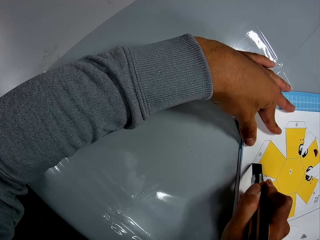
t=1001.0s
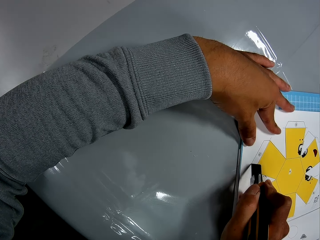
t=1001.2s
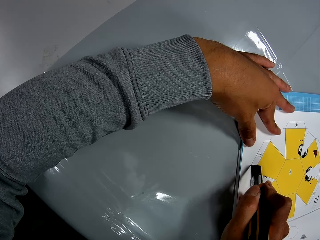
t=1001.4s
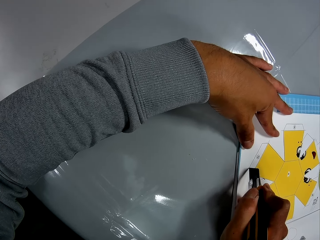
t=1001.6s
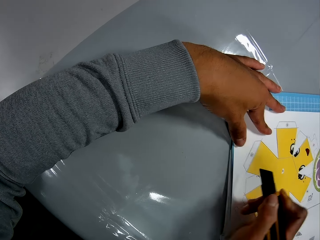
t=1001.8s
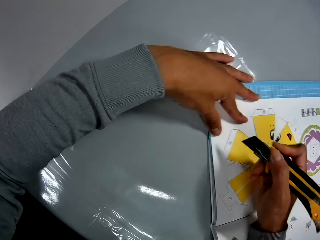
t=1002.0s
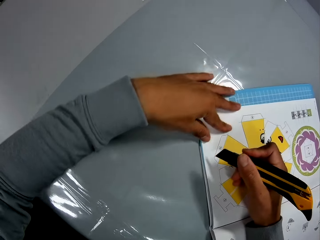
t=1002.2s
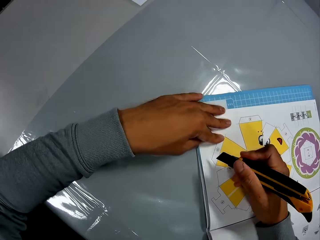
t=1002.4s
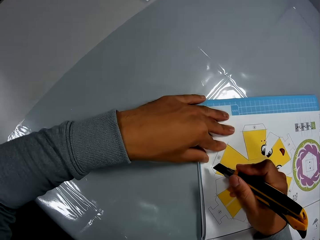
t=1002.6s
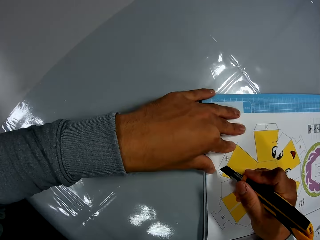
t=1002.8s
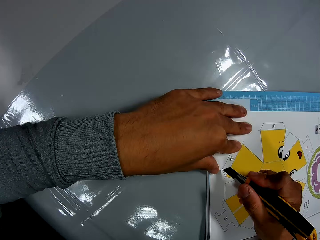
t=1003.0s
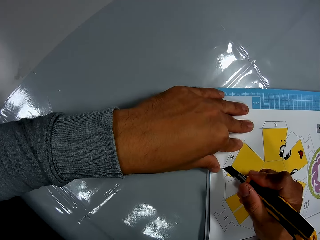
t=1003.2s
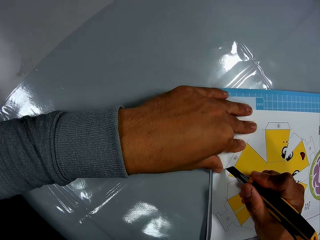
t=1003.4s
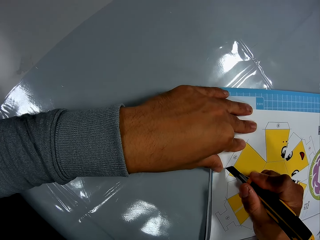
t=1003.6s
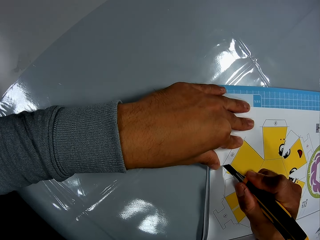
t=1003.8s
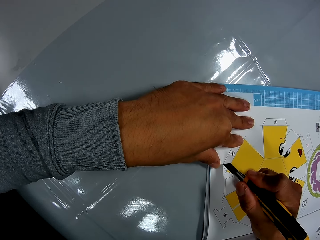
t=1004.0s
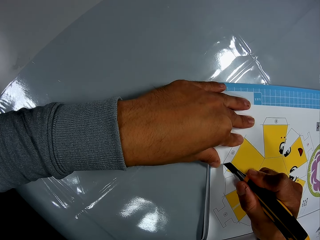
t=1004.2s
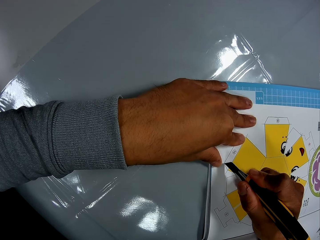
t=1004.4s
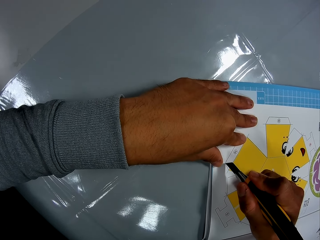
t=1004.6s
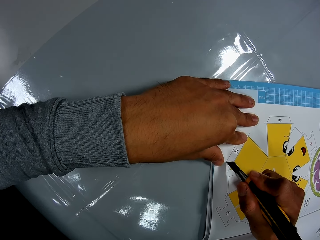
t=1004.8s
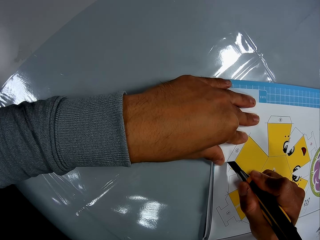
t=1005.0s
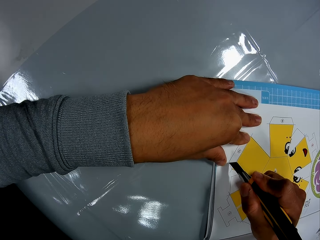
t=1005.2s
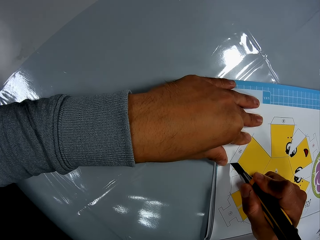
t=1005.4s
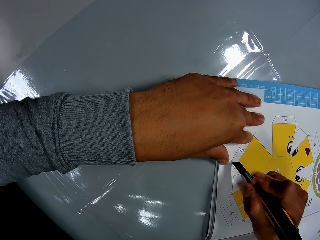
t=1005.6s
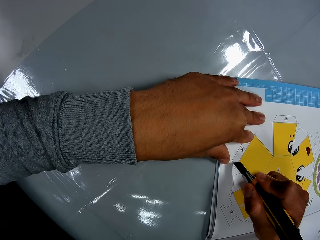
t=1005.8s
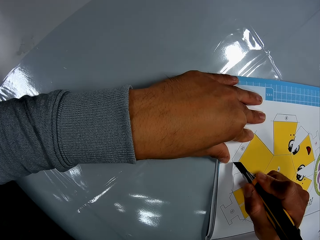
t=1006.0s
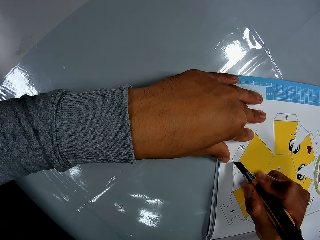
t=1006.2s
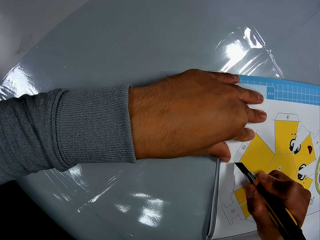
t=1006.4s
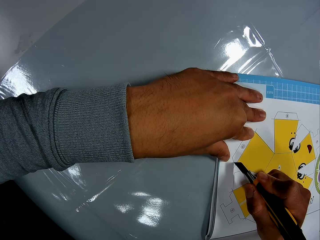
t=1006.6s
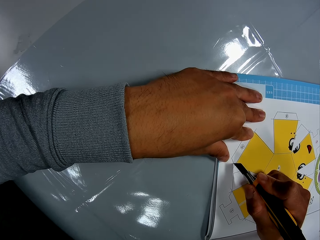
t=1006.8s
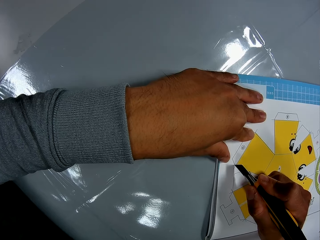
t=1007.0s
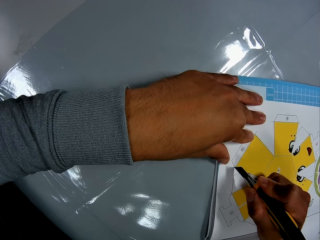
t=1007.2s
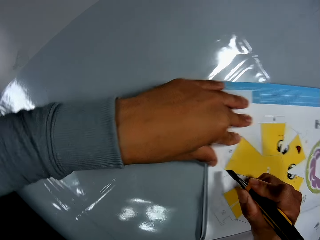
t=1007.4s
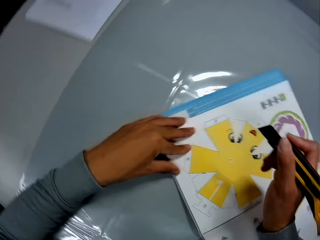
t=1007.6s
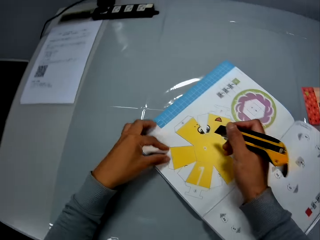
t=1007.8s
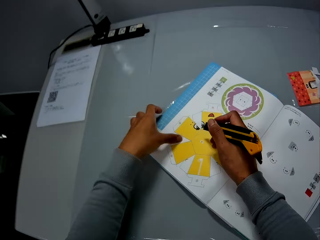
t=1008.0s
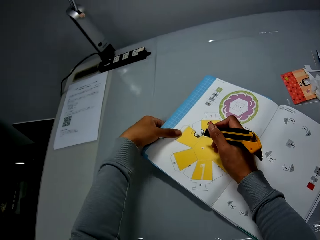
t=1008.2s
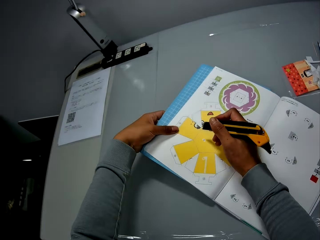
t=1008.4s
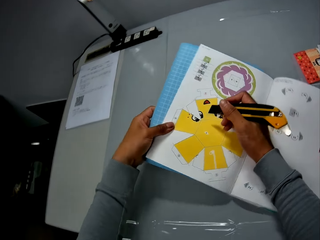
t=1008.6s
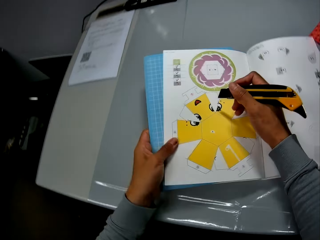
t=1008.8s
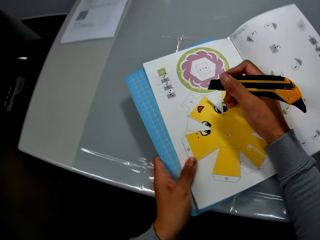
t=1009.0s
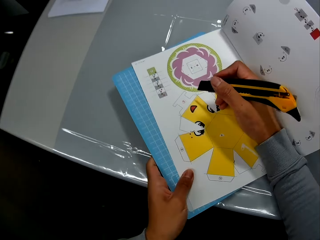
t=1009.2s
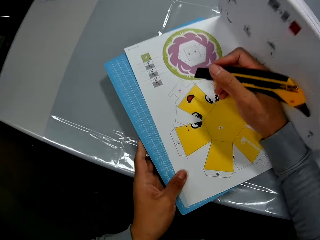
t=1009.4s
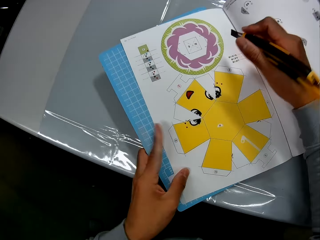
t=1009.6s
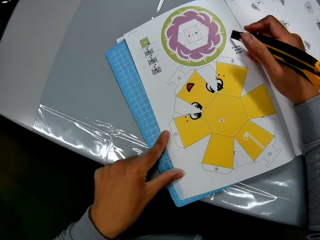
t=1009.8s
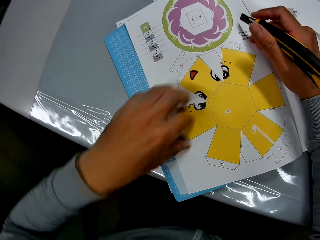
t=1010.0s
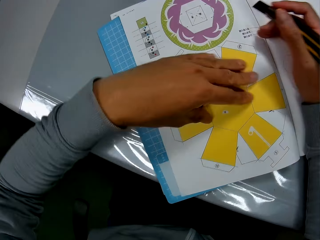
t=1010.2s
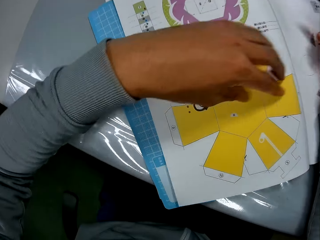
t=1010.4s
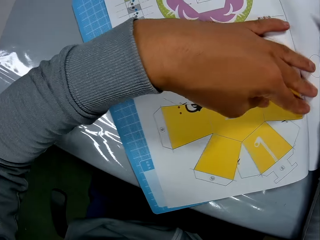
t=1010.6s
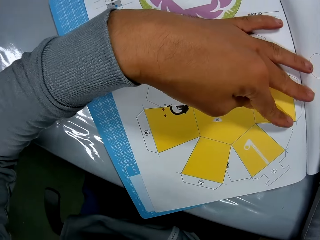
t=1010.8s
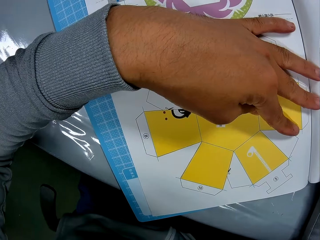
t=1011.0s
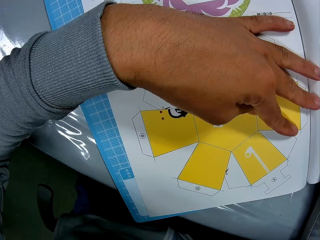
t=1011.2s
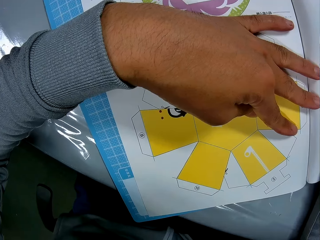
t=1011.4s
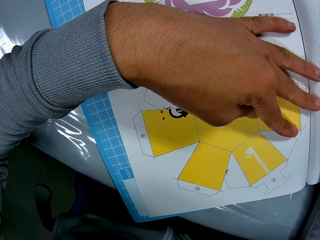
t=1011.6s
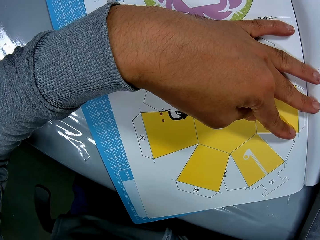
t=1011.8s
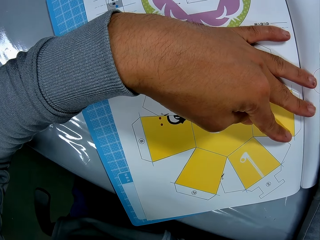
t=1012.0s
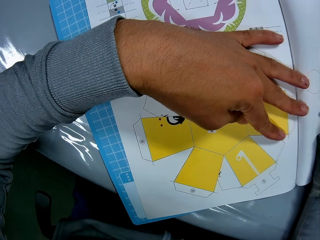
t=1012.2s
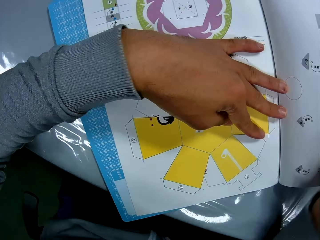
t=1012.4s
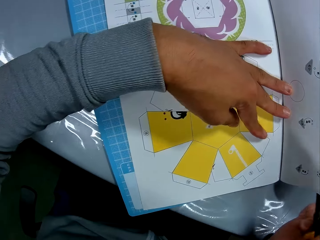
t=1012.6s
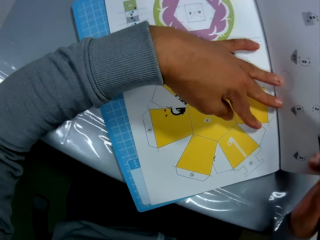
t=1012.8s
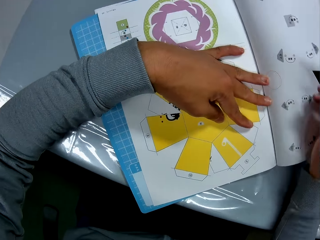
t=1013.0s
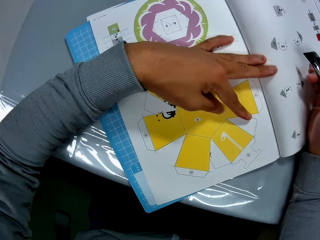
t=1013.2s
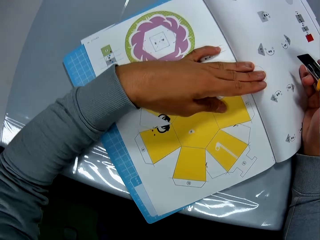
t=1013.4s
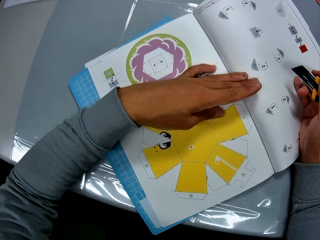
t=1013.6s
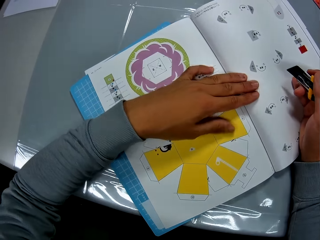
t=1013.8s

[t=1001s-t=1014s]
The camera wearer stares at the book. He cuts a page on the book. He rotates the book. He places his left hand on the book. He examines the book.

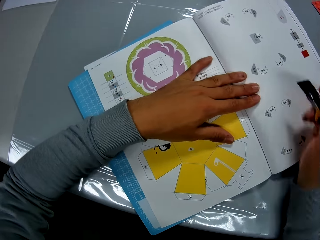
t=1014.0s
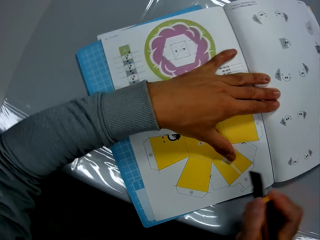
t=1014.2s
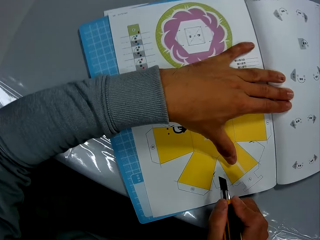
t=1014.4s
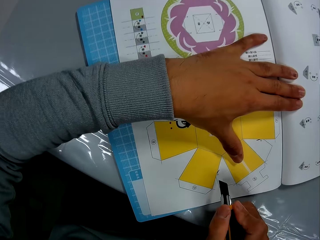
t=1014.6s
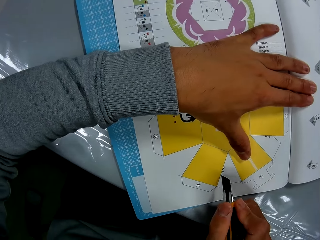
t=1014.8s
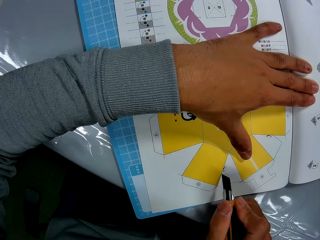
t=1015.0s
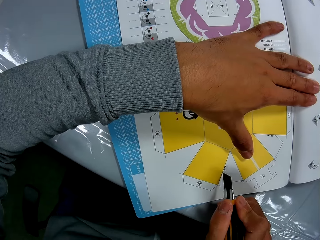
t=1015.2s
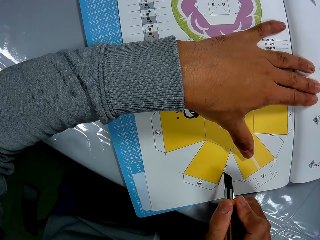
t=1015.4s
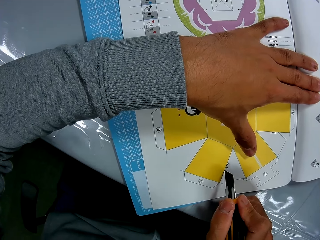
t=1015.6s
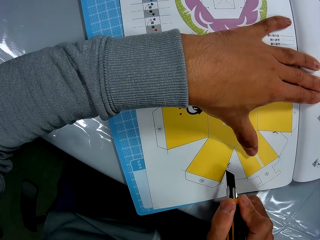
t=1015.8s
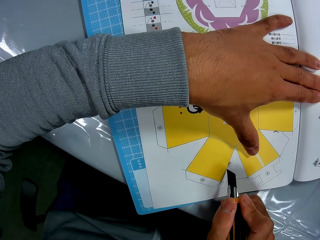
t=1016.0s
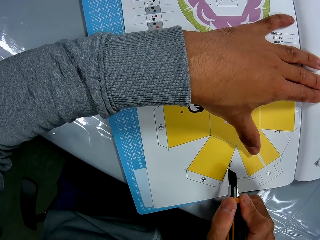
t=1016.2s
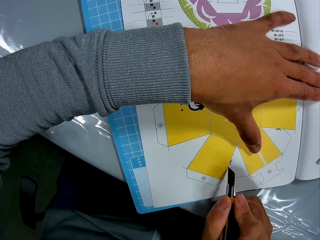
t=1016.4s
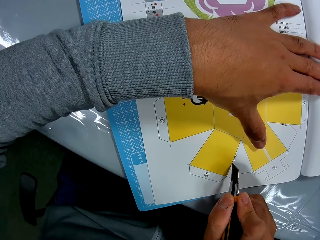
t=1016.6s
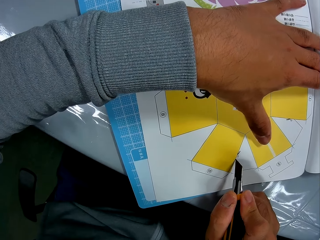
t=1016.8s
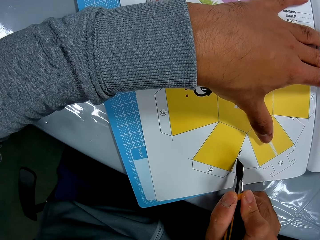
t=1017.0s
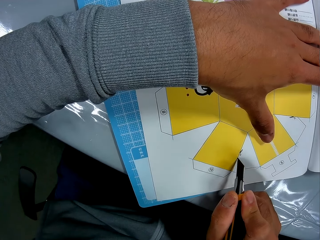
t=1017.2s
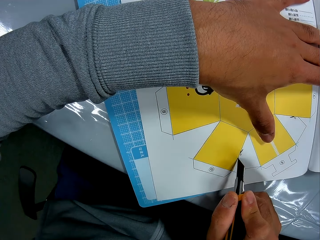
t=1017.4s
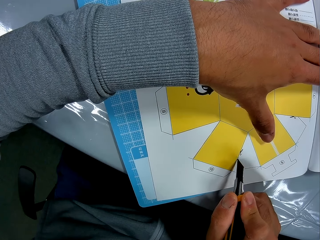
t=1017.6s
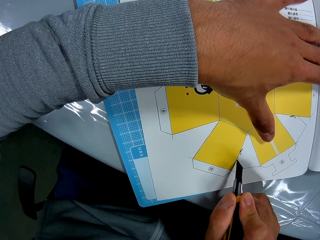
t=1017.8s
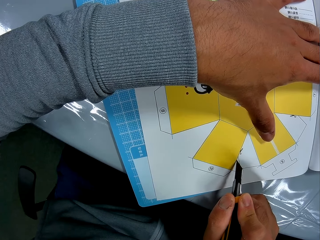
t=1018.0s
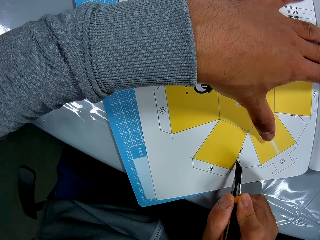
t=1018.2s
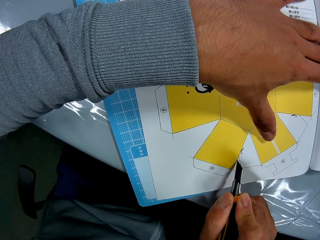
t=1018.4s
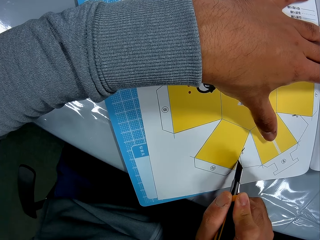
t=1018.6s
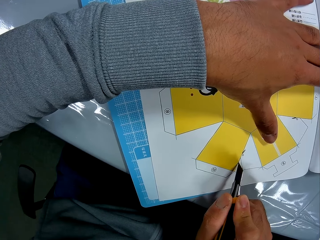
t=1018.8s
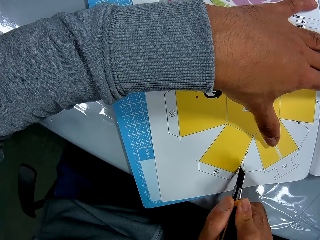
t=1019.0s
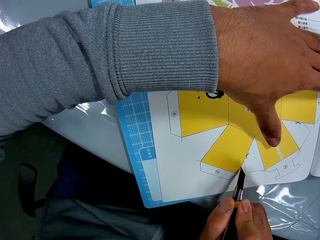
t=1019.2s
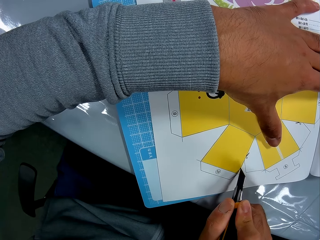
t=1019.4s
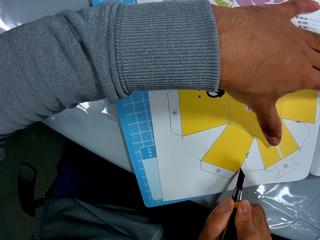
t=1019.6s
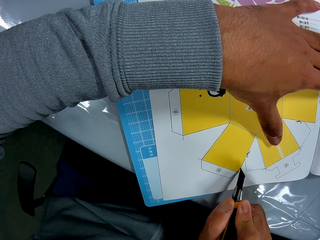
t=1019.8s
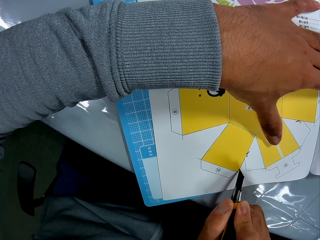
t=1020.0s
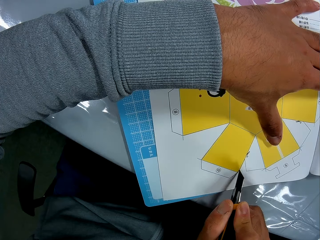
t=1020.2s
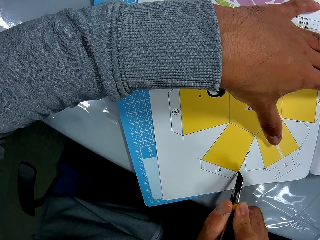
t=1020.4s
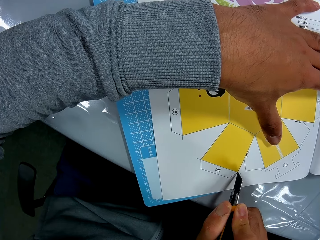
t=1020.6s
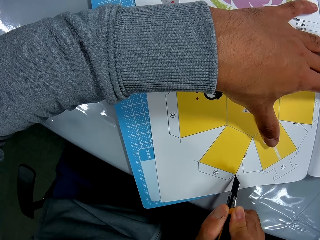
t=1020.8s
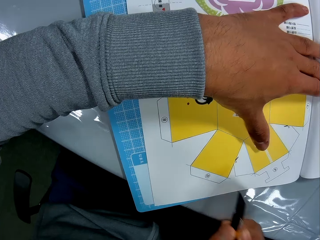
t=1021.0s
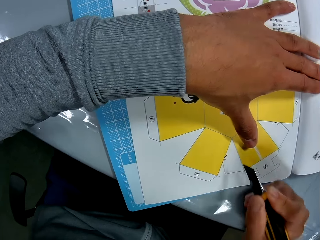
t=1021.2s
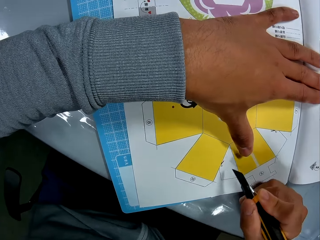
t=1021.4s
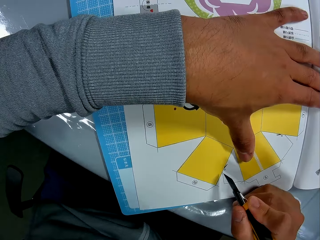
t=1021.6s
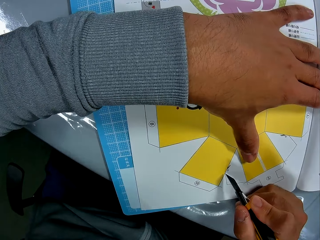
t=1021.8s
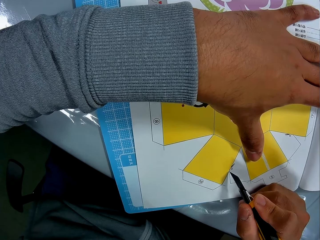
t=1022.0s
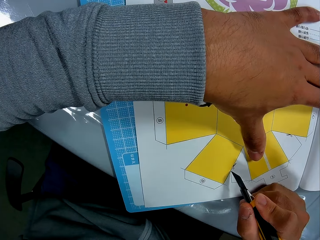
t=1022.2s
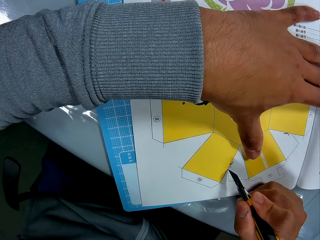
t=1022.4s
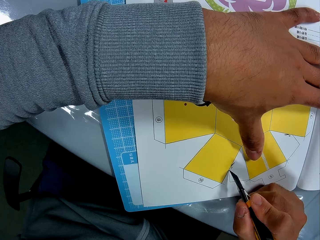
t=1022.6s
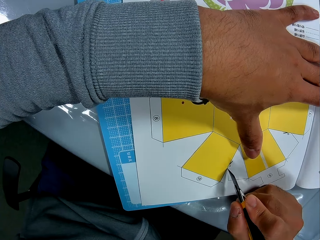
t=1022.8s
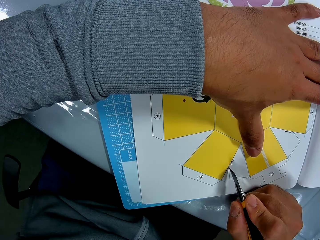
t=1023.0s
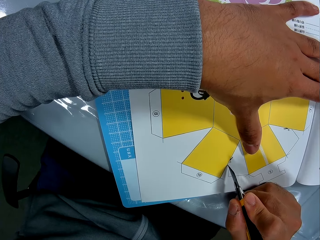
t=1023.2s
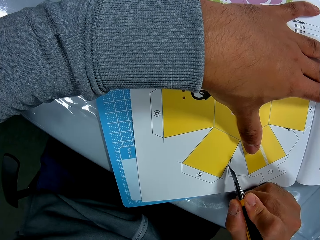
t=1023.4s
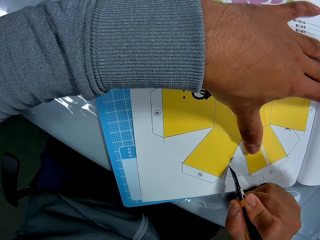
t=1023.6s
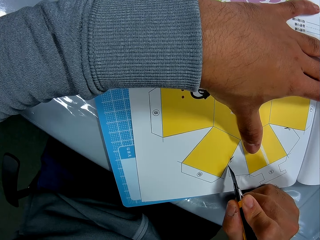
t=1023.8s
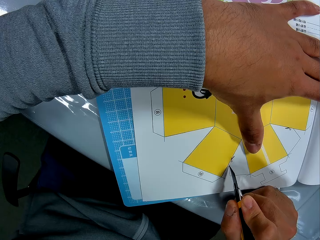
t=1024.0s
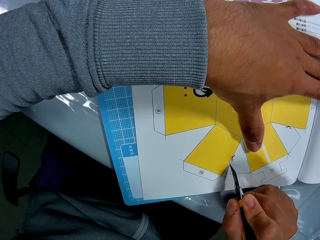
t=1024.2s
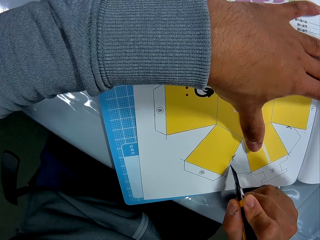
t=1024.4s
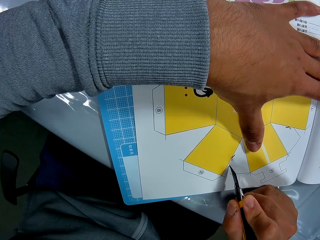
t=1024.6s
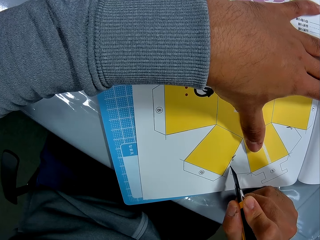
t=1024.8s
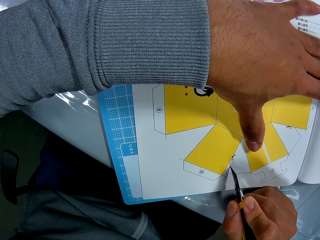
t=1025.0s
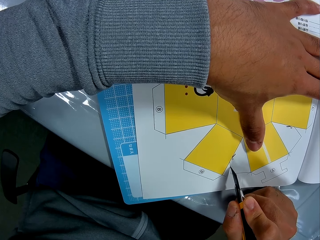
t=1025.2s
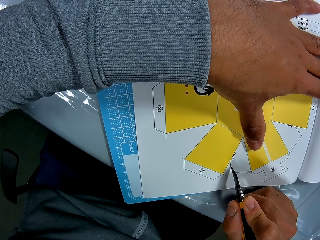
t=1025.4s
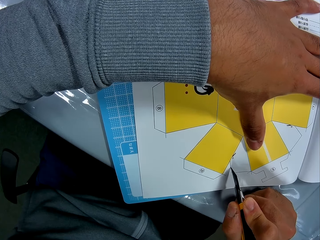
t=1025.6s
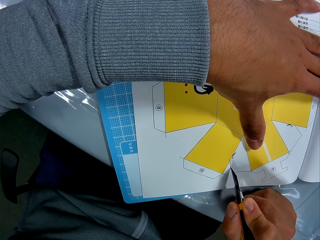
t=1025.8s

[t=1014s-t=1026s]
The camera wearer continues to cut the paper craft from the craft book.
